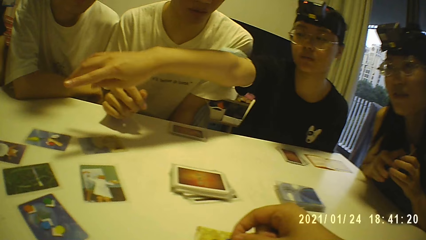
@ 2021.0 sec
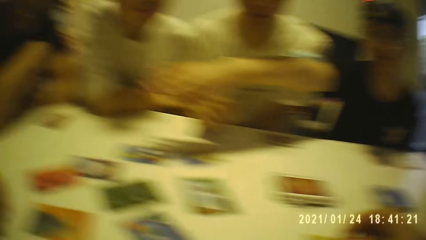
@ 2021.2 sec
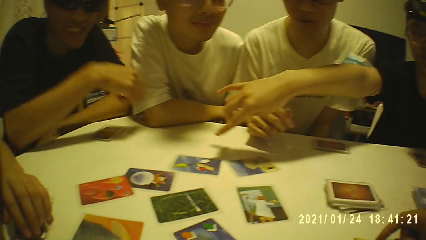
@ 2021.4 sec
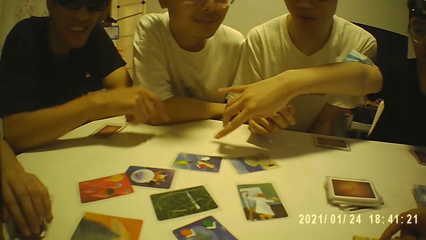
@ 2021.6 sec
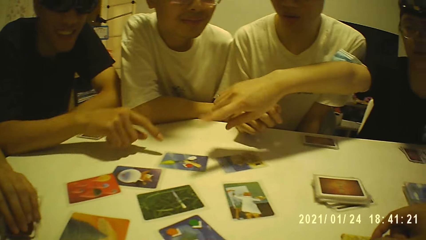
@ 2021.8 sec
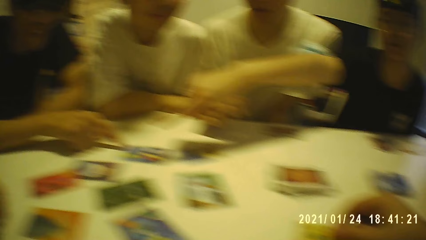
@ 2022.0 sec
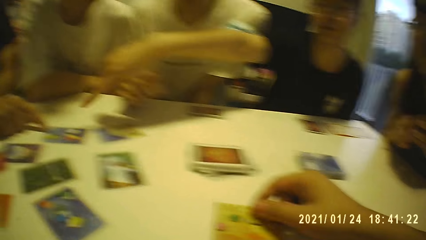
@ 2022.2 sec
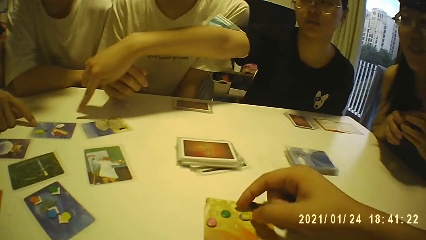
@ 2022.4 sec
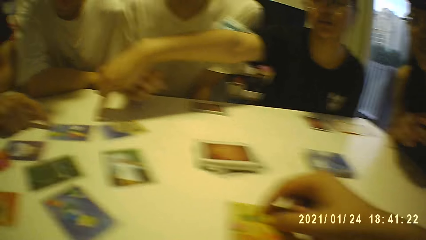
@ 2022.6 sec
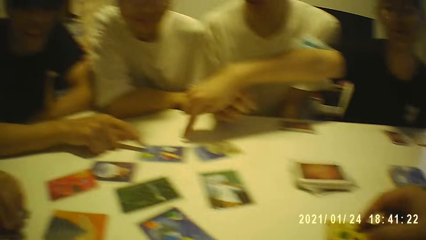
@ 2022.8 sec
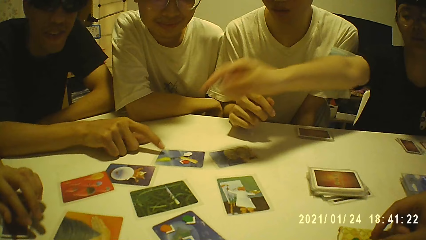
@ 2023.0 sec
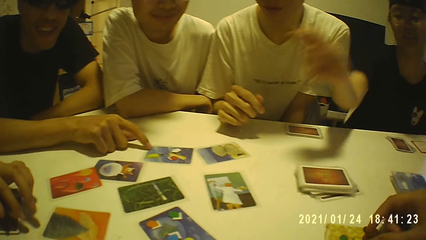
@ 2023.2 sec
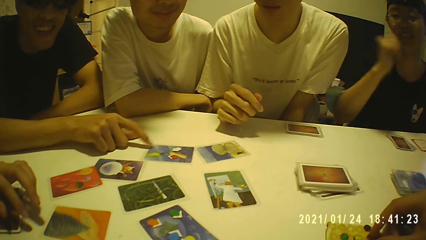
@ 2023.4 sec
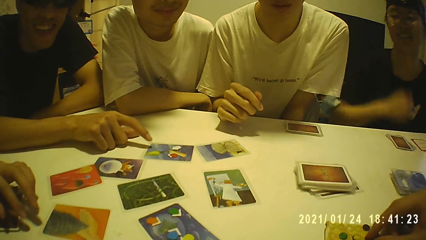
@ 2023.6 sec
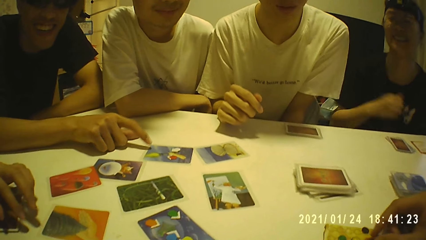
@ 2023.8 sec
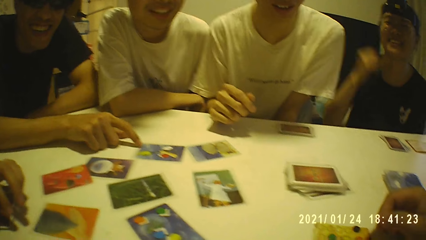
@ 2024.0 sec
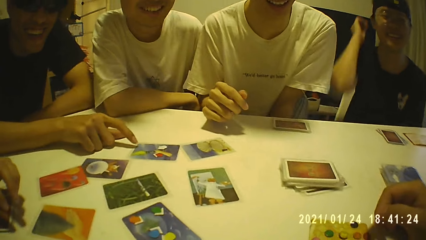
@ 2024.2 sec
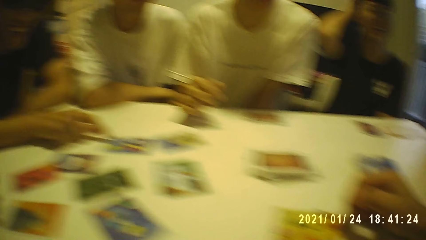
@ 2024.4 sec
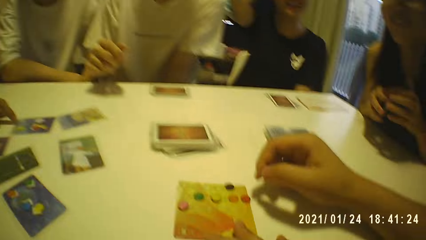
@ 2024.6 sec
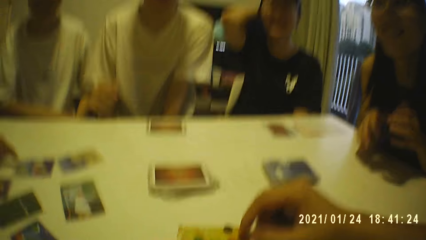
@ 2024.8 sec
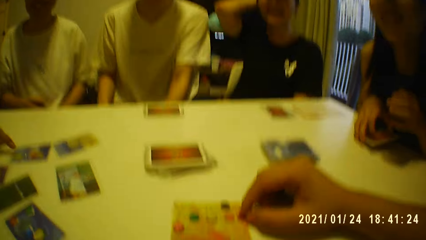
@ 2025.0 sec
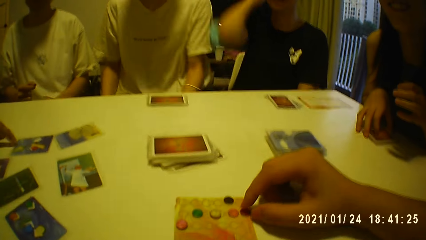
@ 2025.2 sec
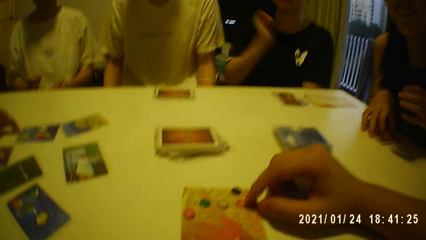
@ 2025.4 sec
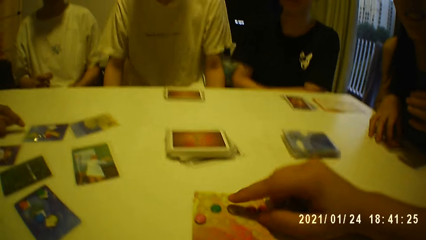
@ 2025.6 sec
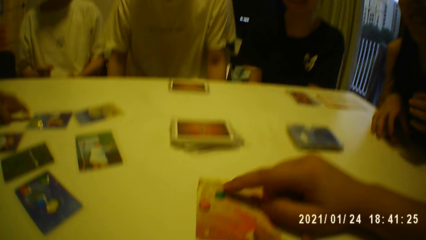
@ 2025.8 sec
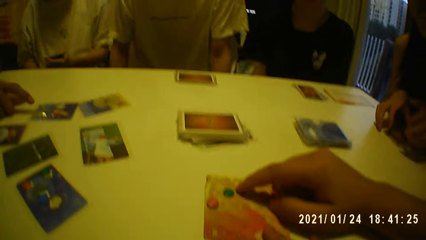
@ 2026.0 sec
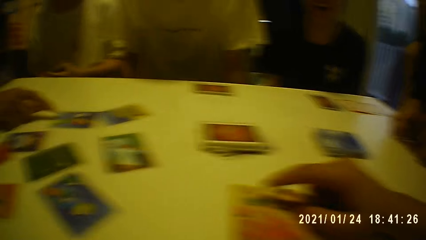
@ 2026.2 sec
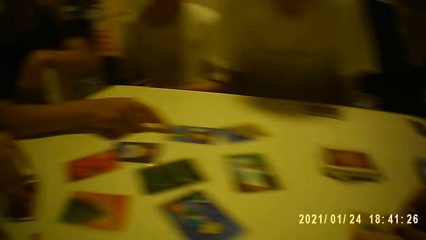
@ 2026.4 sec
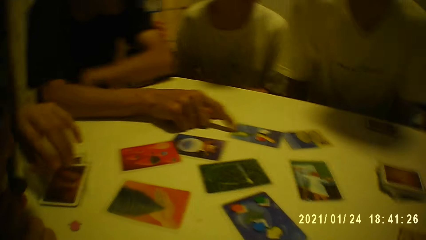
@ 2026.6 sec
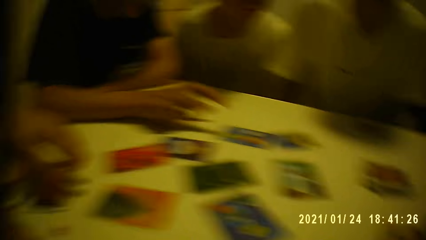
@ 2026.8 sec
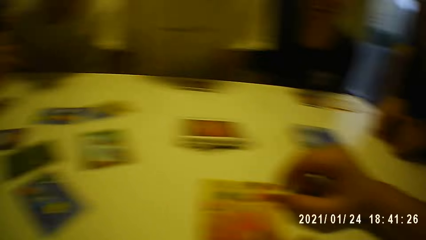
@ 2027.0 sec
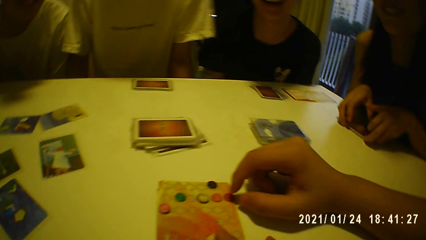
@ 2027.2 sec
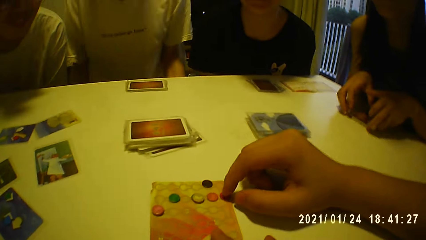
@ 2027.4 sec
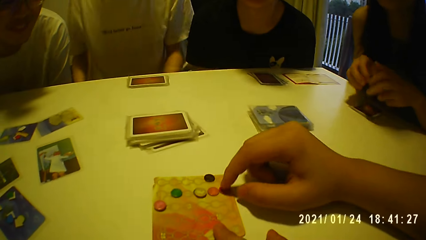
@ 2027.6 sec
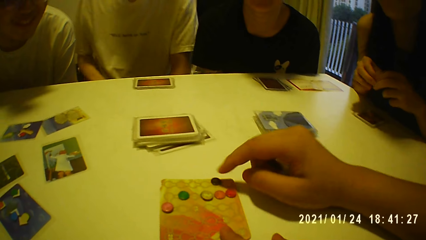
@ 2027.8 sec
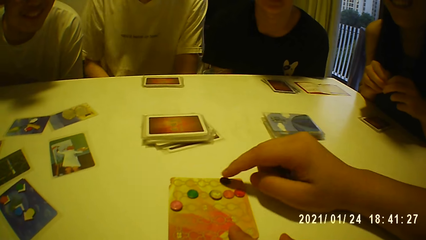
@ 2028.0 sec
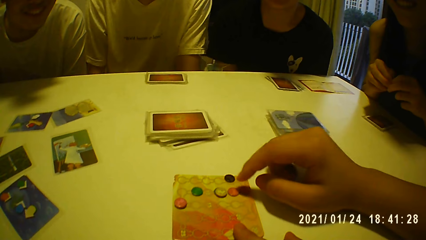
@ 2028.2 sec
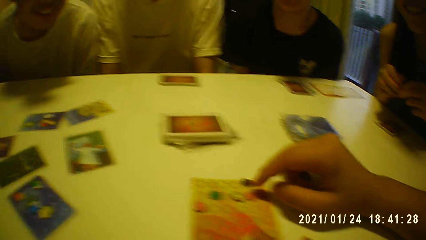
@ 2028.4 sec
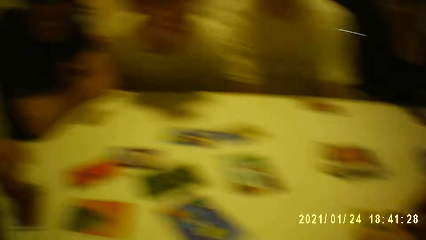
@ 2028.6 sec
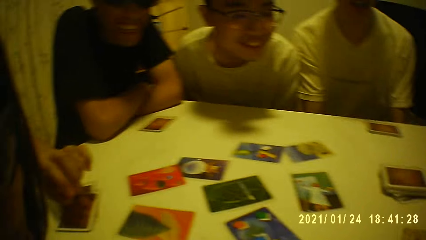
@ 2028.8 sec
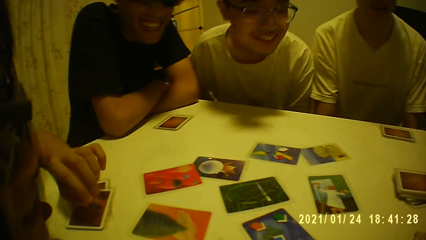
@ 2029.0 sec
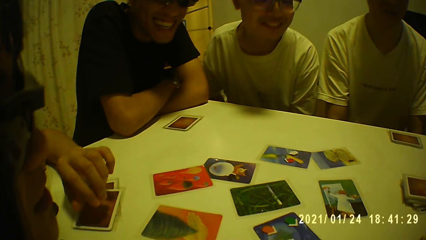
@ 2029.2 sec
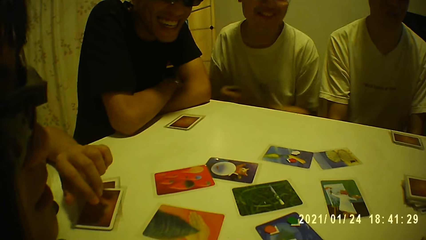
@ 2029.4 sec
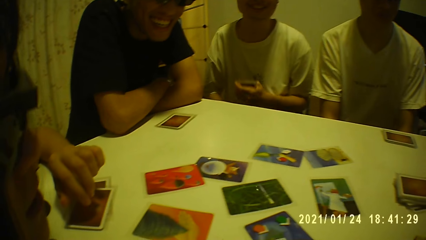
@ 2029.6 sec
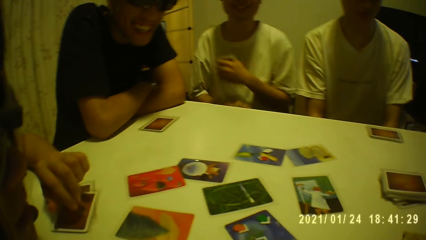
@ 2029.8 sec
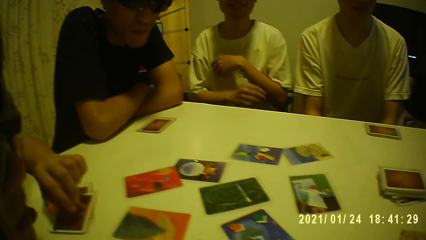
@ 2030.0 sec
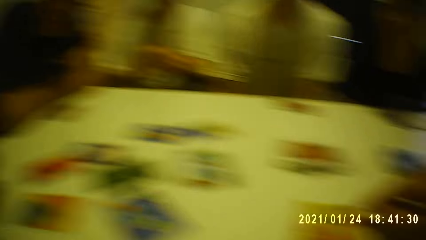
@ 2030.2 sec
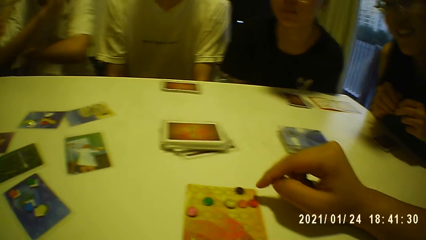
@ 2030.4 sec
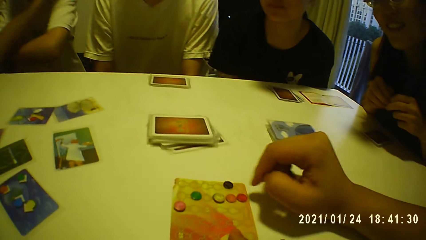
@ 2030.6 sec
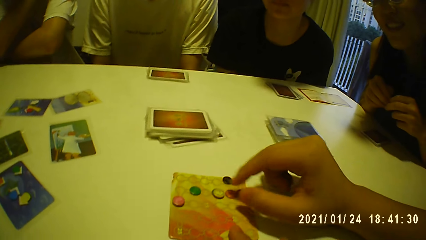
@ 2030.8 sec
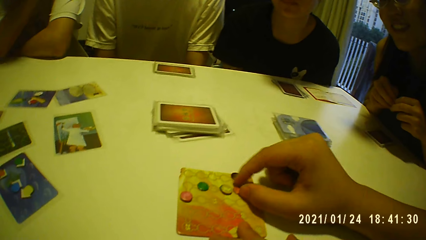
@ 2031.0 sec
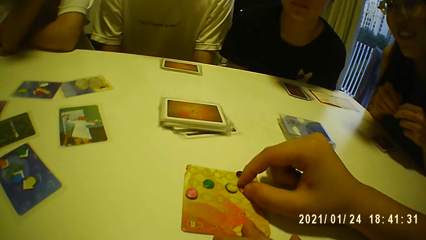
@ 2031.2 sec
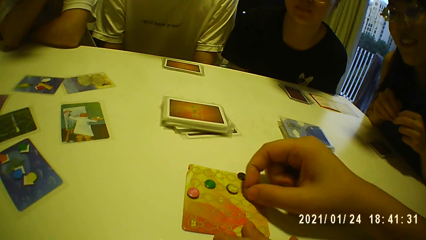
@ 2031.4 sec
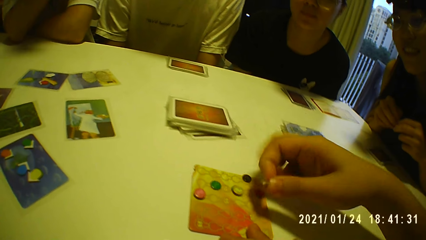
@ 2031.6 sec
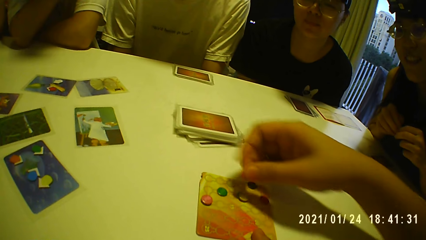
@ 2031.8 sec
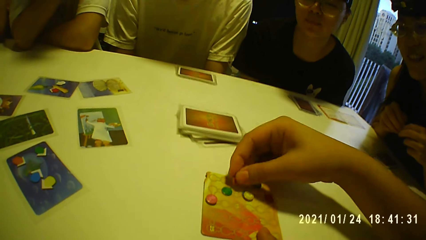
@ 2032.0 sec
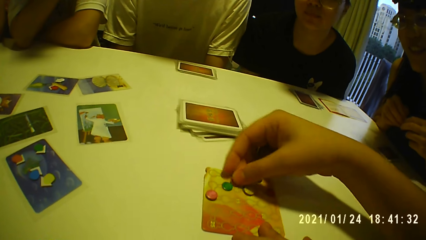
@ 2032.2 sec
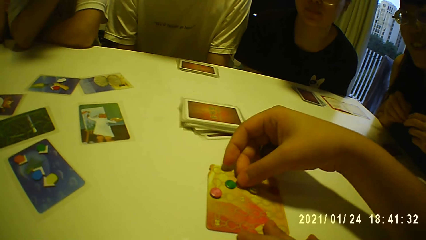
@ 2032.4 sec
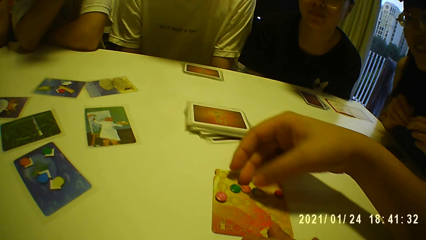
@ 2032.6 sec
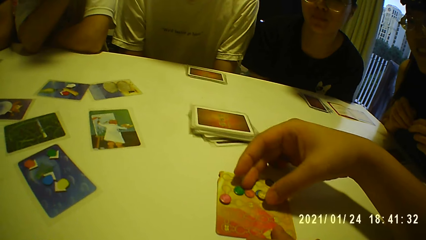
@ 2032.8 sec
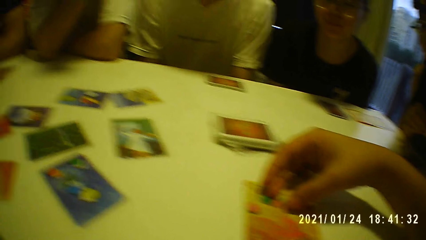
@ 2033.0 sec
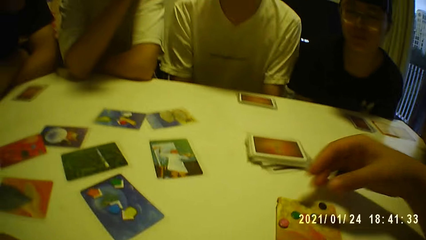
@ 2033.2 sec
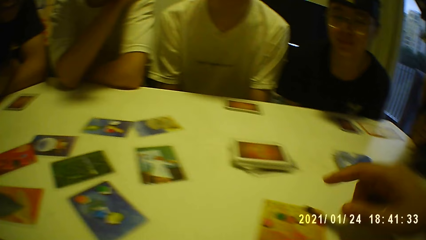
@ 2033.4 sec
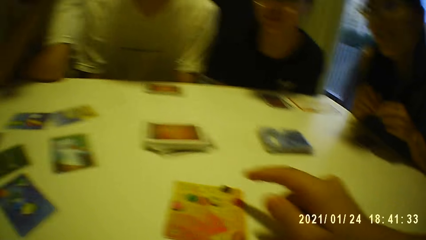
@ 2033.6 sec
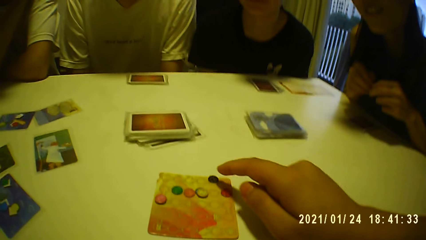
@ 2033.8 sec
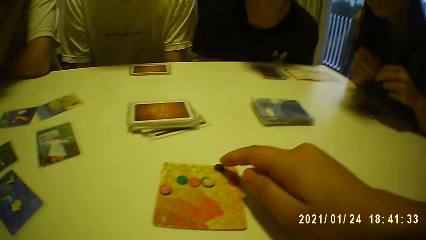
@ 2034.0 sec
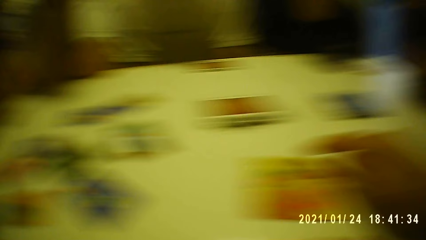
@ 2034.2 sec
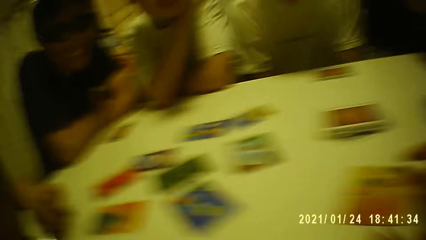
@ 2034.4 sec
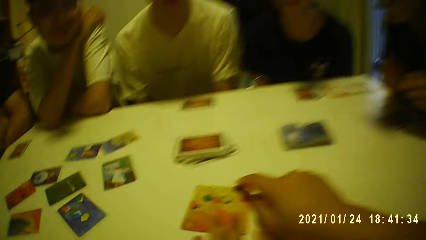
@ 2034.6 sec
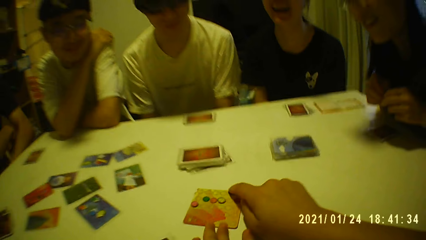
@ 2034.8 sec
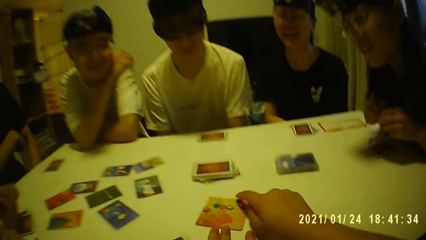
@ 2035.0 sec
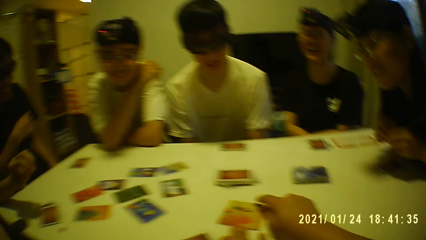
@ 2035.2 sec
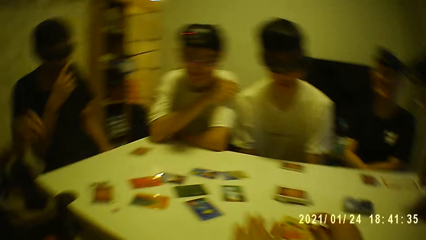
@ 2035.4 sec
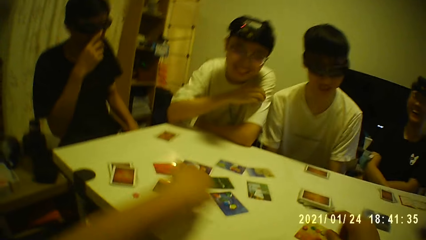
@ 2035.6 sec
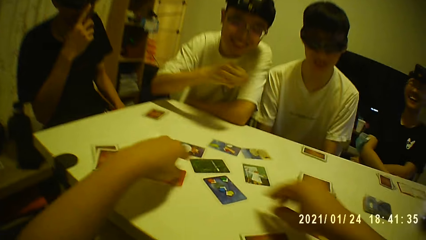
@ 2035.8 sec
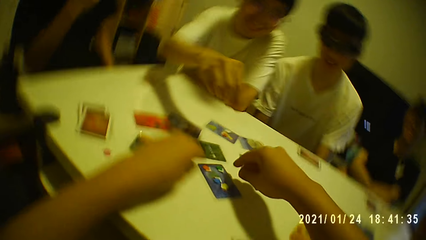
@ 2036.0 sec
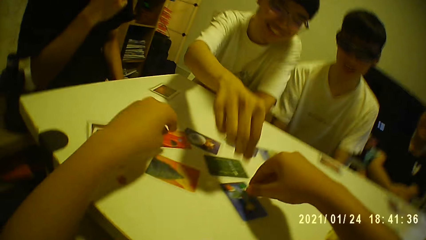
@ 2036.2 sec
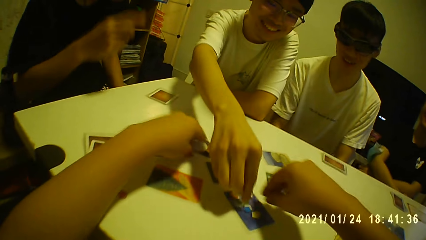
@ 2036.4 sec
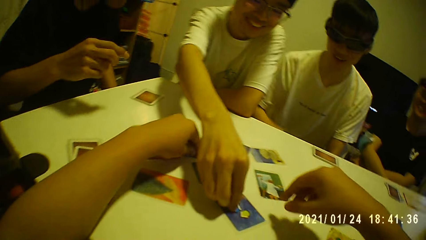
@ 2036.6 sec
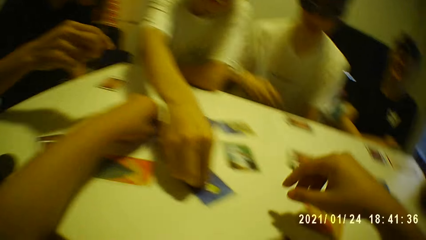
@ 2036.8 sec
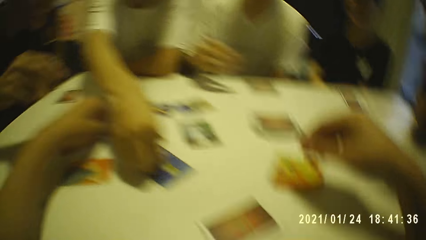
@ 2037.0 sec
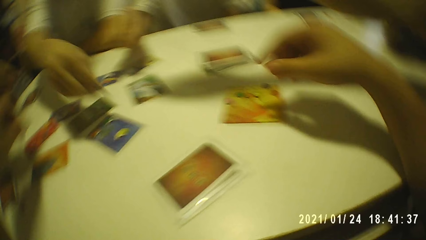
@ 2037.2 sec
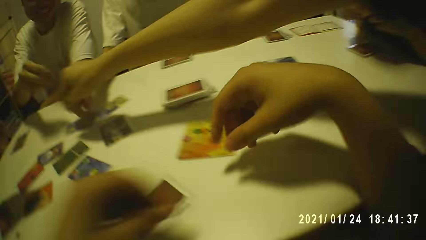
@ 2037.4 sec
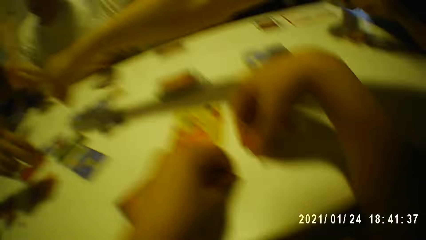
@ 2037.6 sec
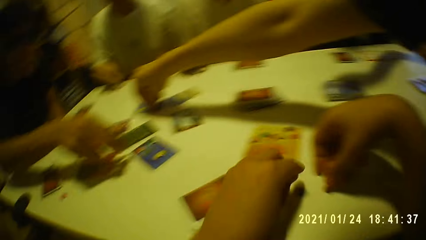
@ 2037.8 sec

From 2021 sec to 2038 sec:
Two persons point on the card. A man taps the card on the table with his right hand. The camera wearer holds the token on the card with his right hand. A woman touches her head with her right hand. Another woman holds the cards with her right hand. The camera wearer moves the token on the card with his right hand. The other woman places the cards on the table with her right hand. The camera wearer points at something. A person points at the card. The camera wearer picks a game tile from the game card on the table with his right hand. He places the game tile in his right hand on the game card on the table. He touches a game card on the table with his right hand. He picks a game tile from a card on the table with his left hand. Another man picks a game tile from the card on the table with his right hand.
